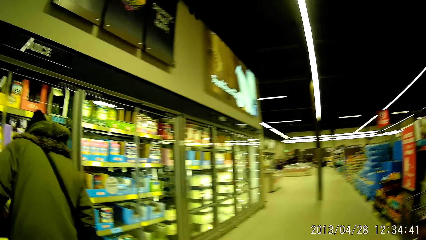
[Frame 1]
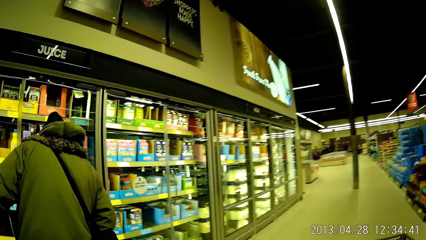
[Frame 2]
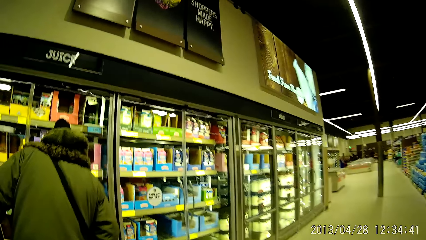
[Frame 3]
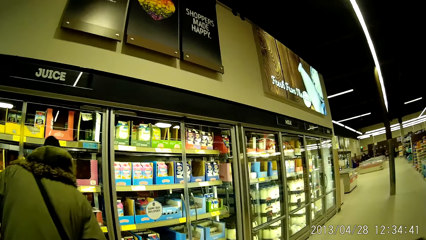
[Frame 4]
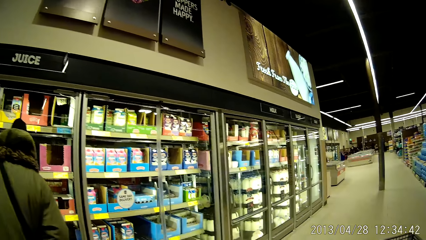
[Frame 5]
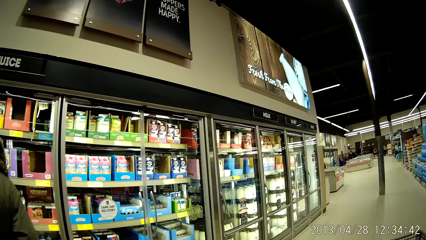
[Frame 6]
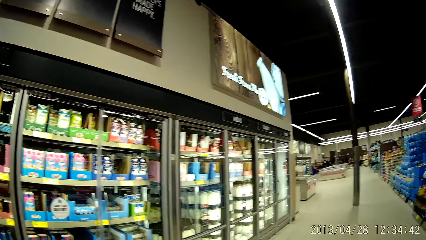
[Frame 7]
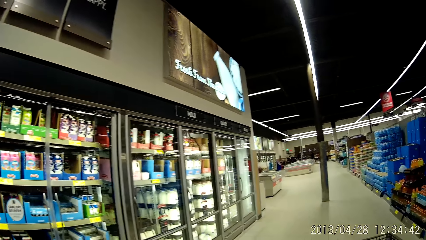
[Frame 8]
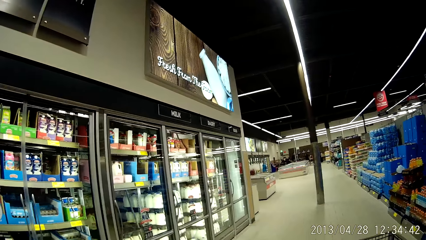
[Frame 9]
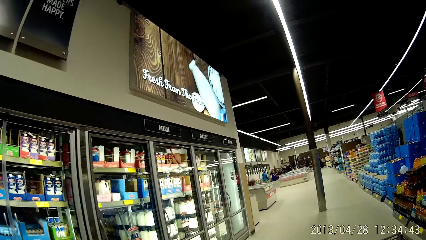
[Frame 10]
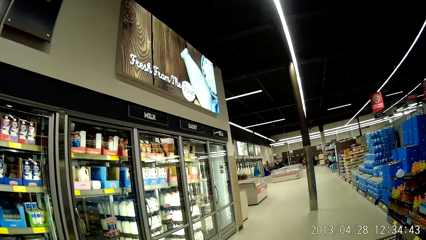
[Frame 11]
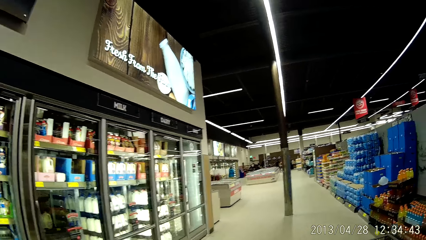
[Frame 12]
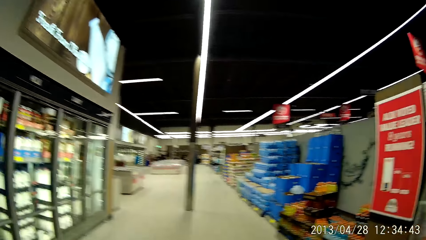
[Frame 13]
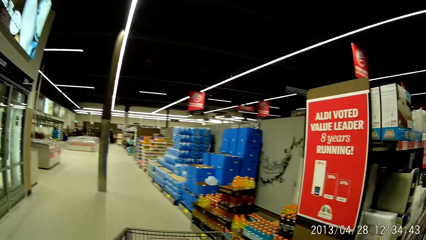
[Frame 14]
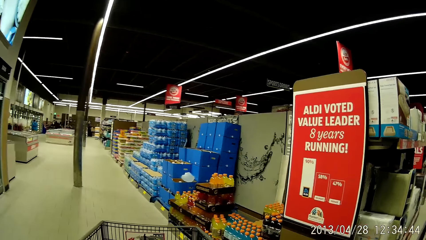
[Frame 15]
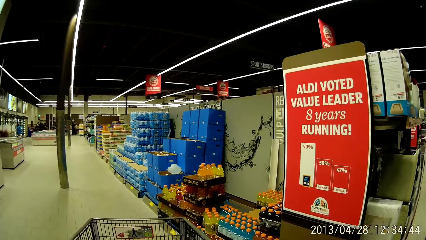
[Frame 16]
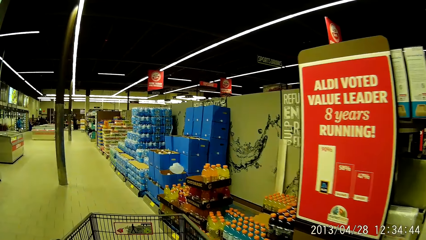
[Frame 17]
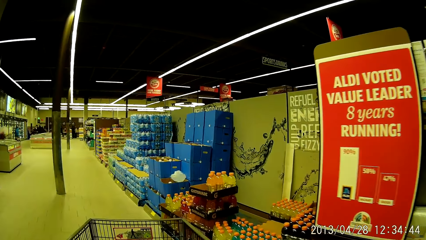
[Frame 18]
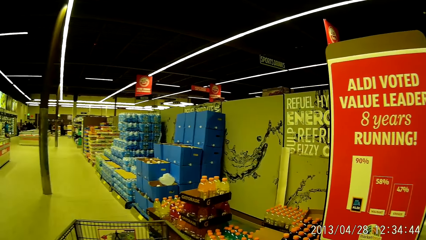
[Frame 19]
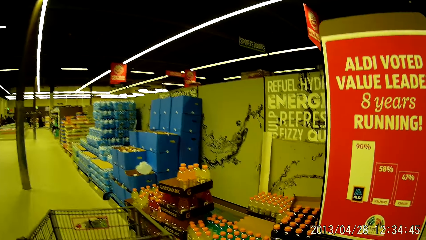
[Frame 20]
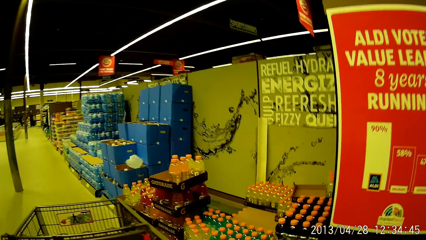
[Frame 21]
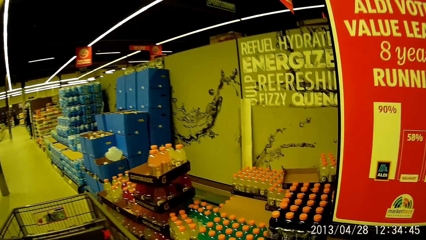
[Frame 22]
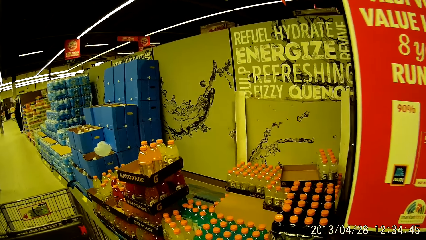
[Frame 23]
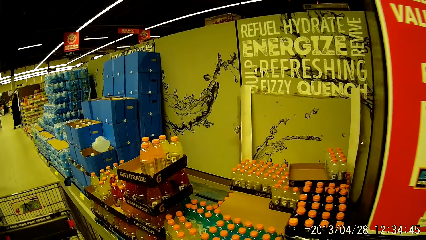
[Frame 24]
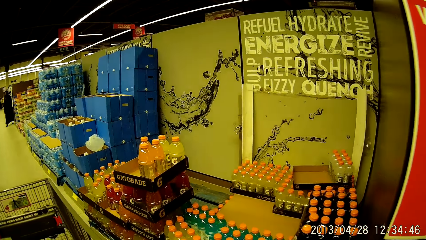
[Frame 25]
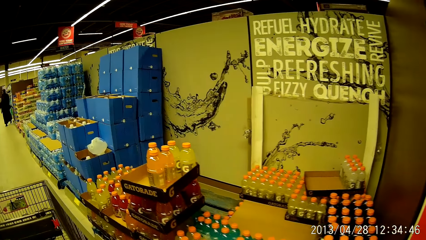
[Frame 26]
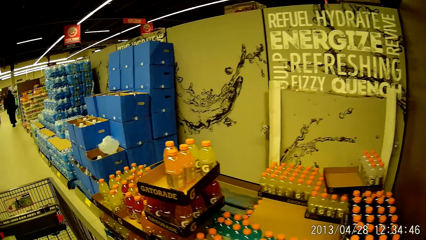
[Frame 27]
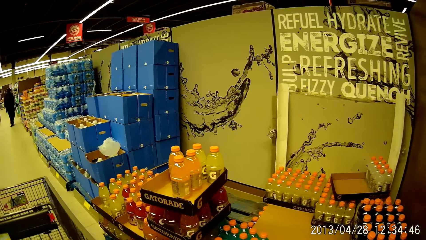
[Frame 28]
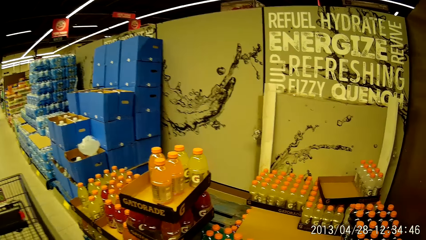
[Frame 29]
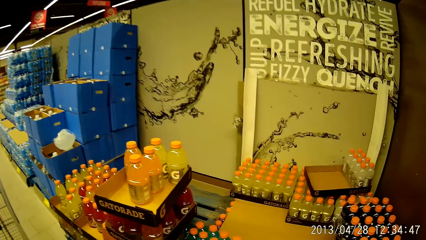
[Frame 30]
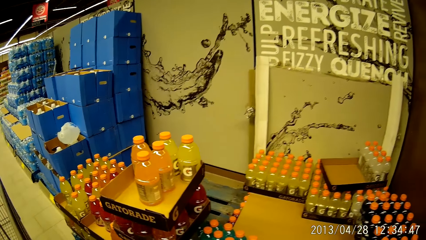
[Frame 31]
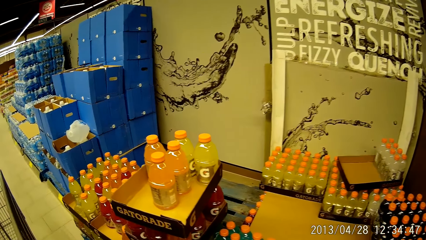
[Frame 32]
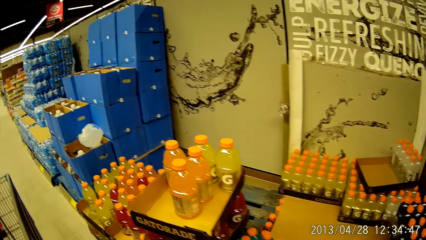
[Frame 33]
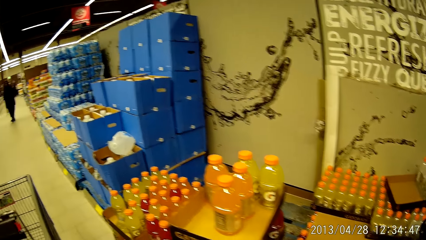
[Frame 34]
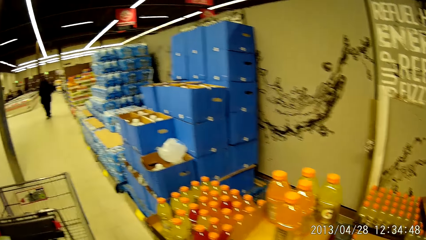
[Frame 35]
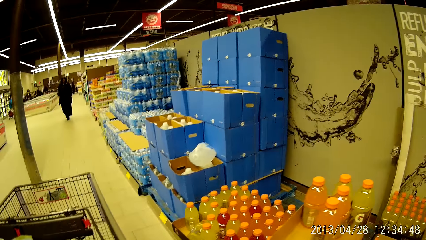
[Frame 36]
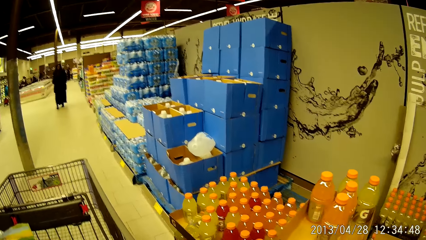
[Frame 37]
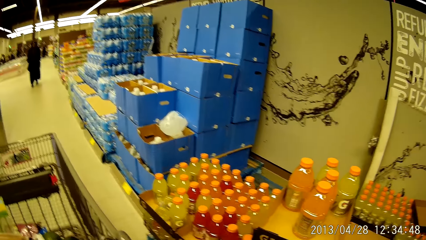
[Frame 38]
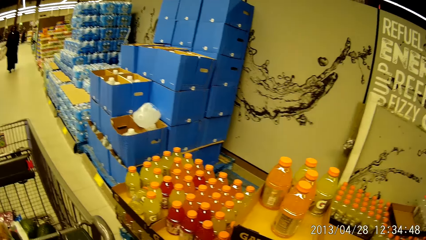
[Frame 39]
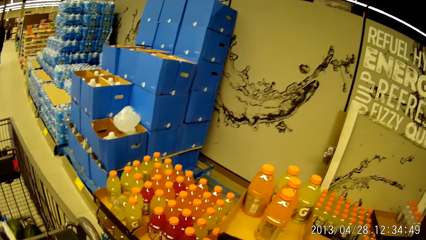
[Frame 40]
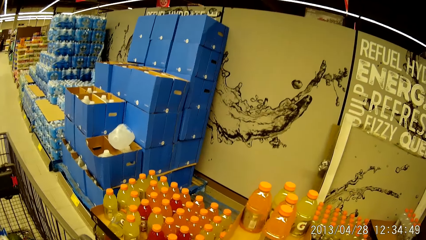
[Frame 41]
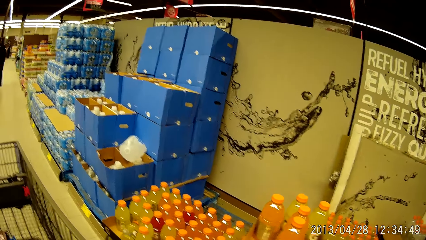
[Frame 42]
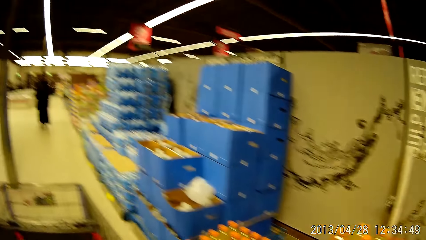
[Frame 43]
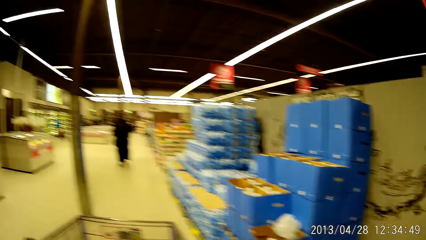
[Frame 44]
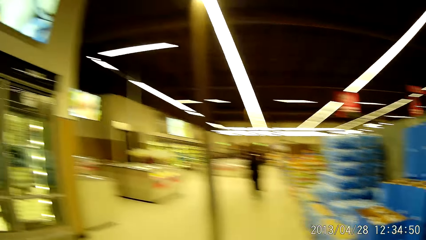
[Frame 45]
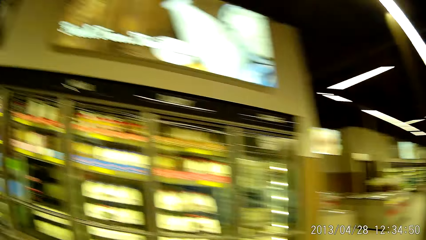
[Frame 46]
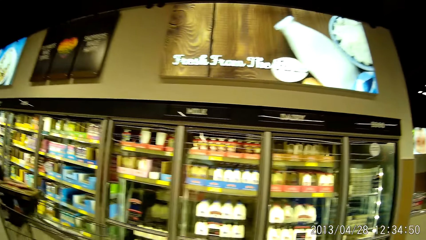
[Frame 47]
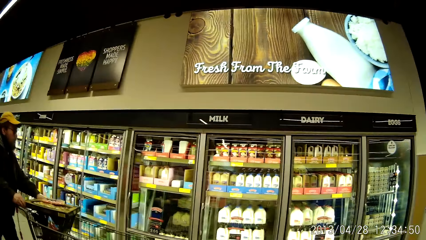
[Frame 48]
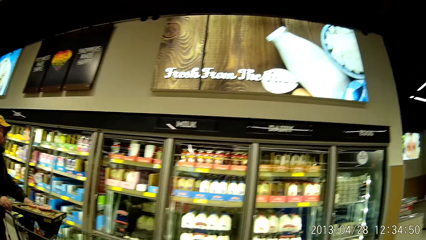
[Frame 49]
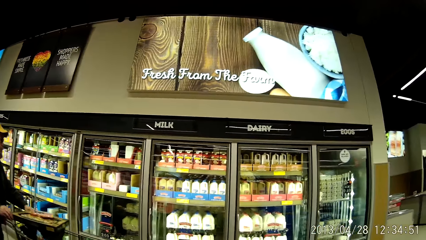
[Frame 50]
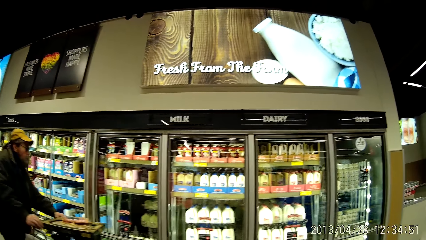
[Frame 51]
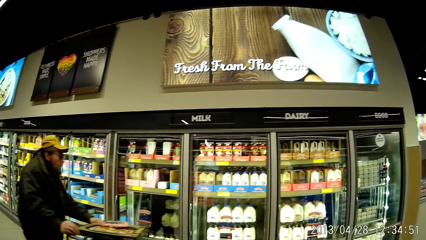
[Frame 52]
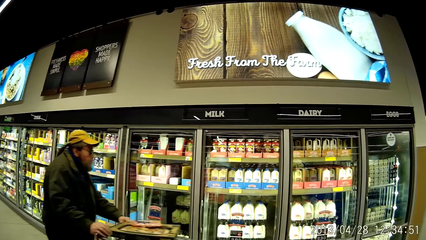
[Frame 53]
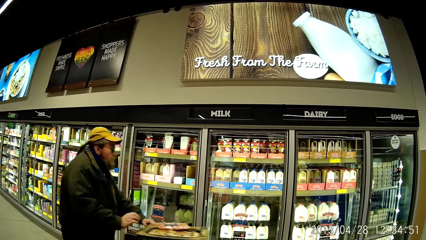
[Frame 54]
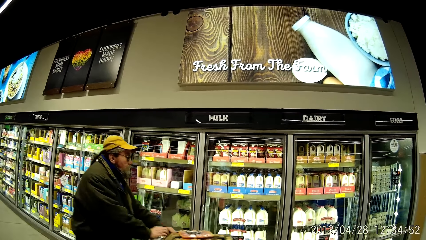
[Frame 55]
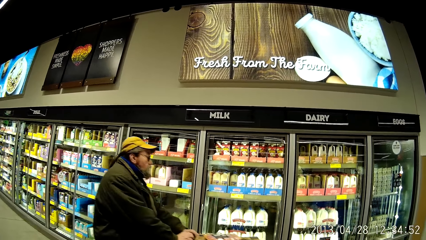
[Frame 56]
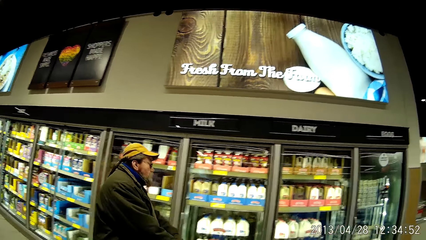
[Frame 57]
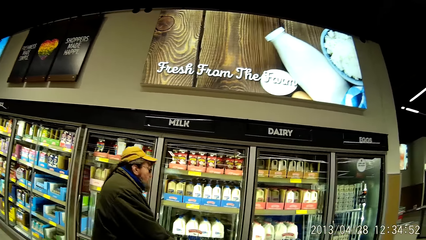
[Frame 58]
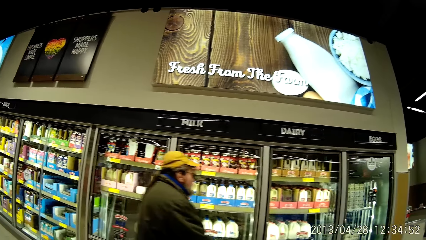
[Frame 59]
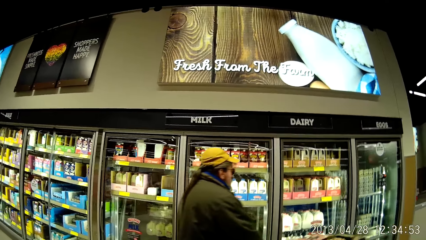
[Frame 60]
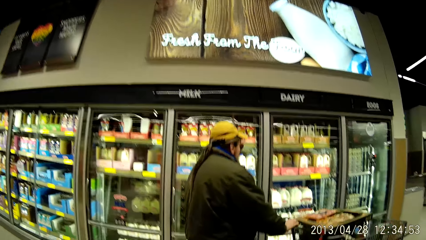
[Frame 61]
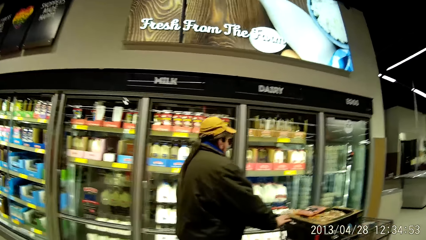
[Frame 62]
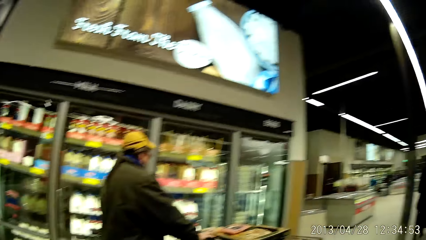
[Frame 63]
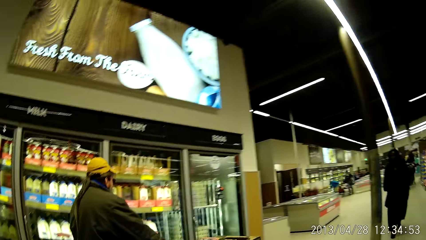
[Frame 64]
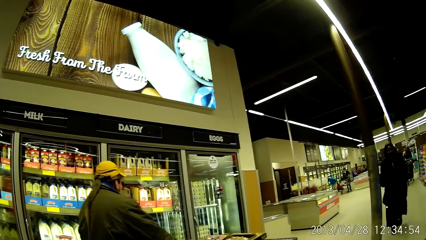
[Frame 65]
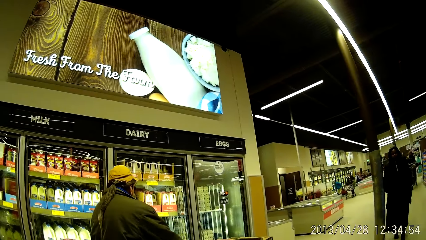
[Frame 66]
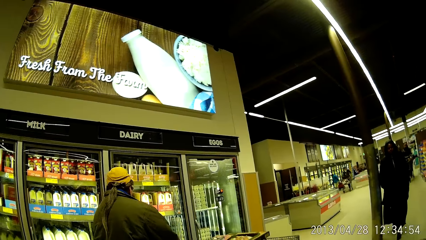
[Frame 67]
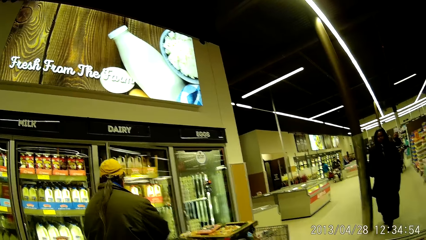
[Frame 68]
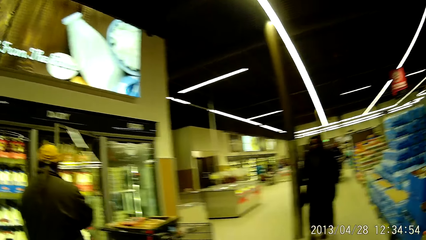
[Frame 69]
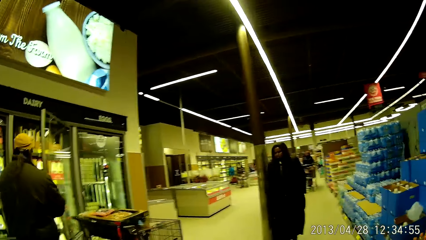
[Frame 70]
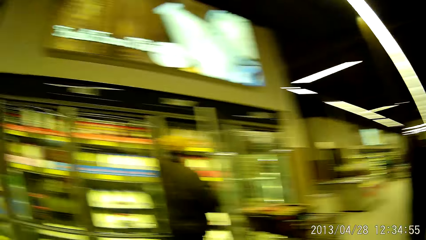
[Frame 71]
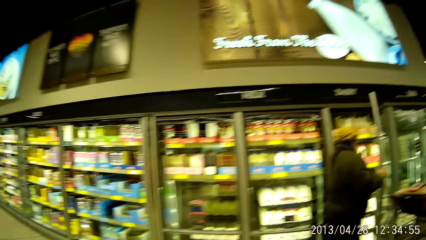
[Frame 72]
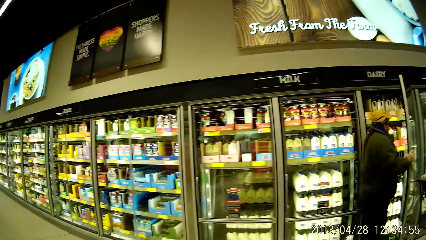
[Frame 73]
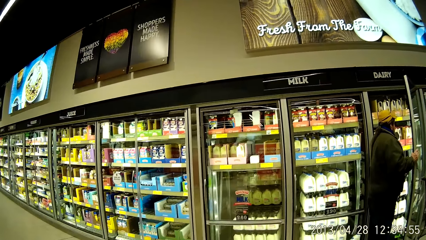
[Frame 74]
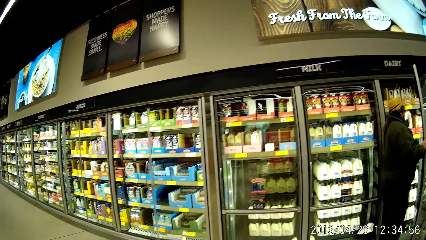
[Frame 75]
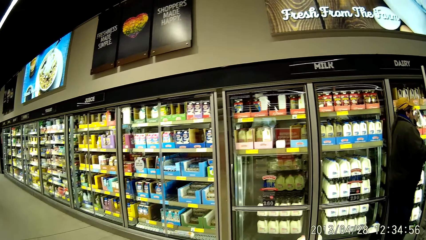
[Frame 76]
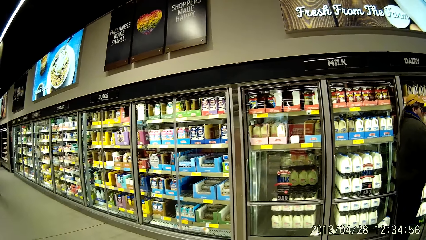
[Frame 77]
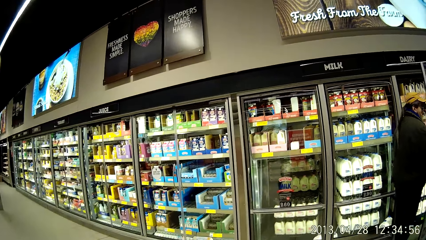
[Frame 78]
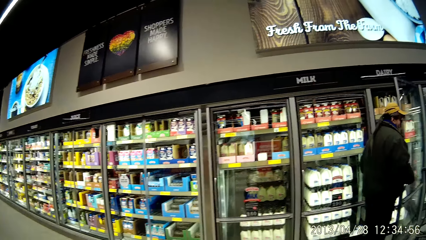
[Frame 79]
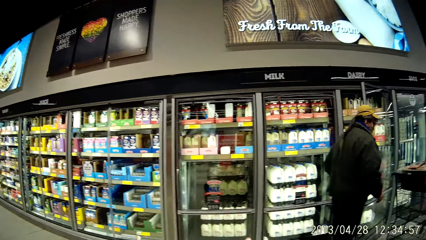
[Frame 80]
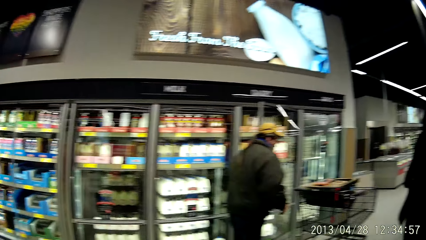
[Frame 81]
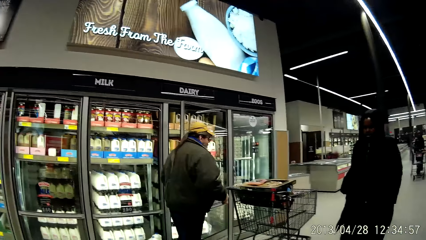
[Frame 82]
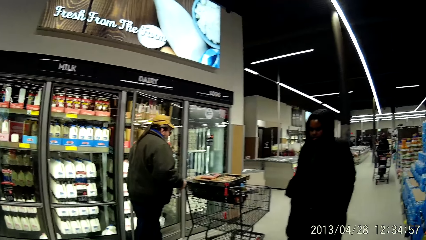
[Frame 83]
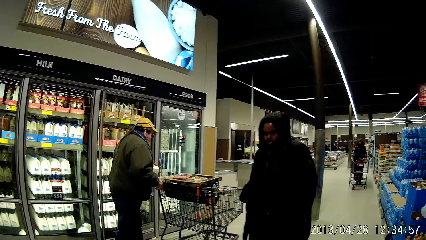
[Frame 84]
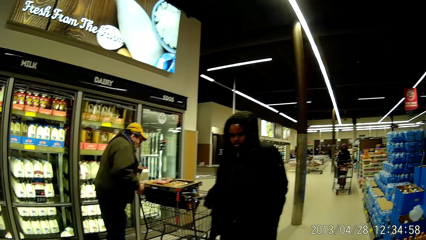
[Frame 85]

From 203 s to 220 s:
The camera wearer looks at the drinks on the shelves. They look around the supermarket. They look around the supermarket again.
